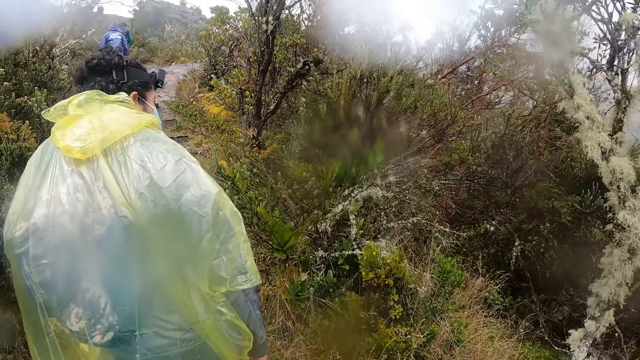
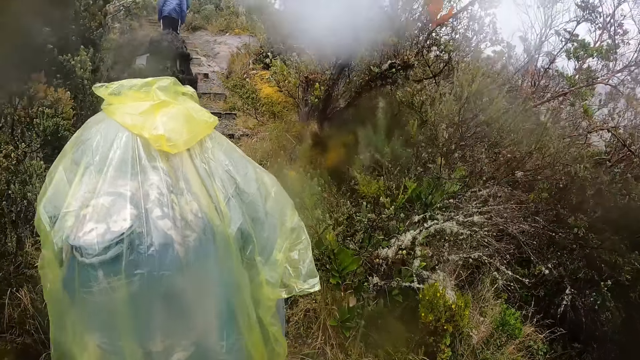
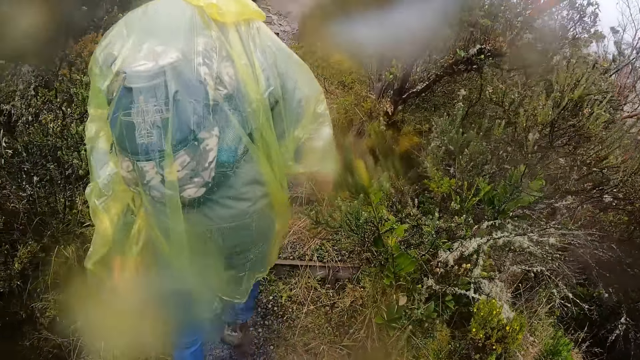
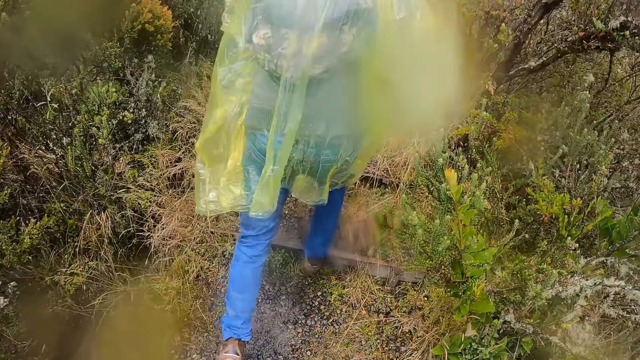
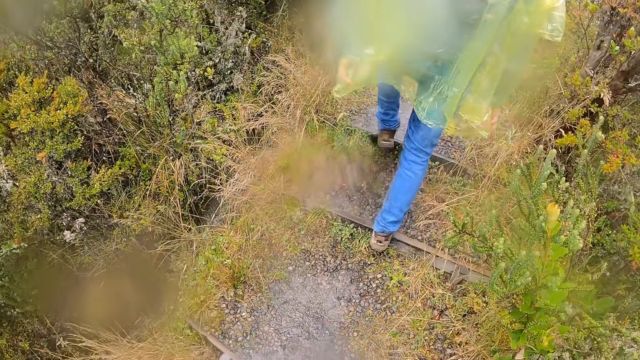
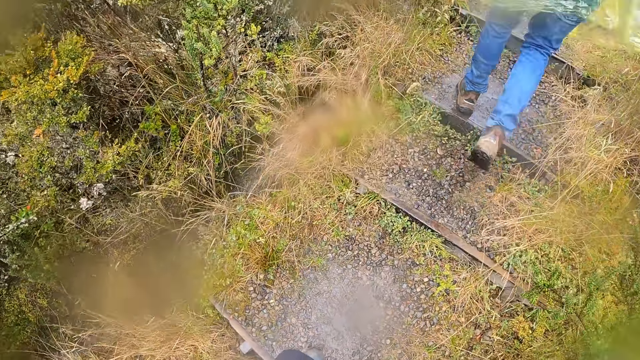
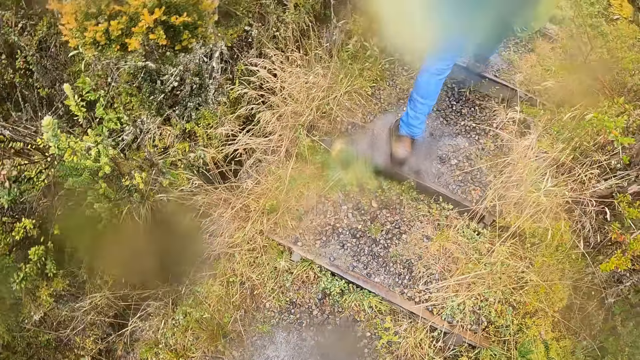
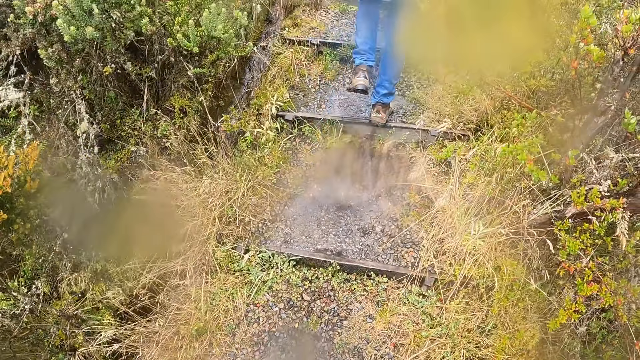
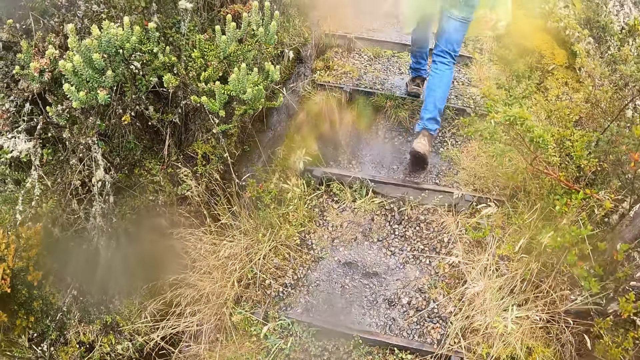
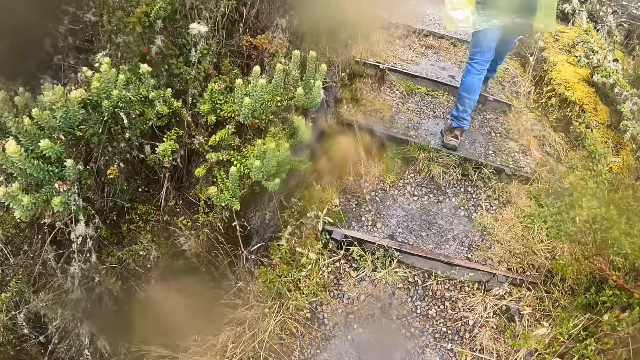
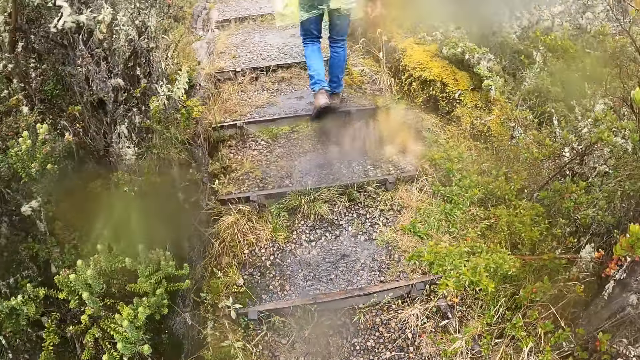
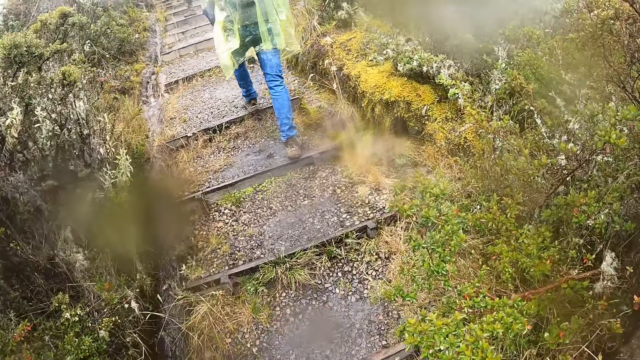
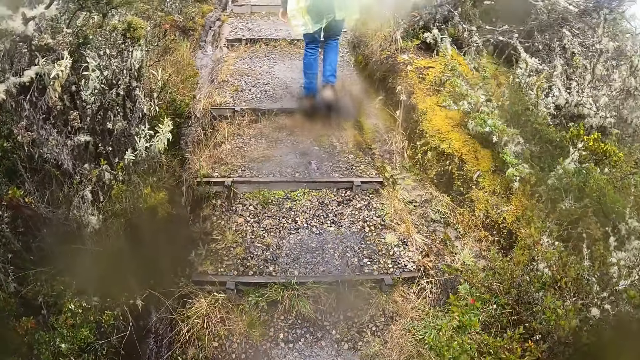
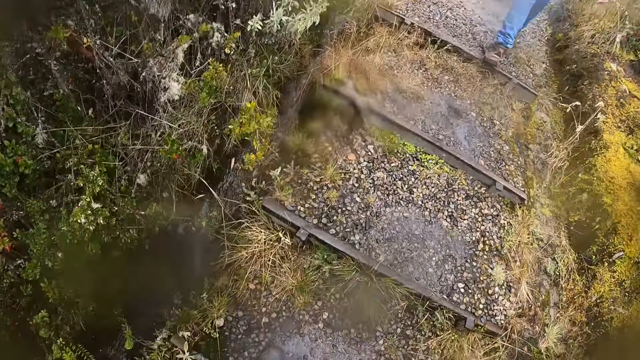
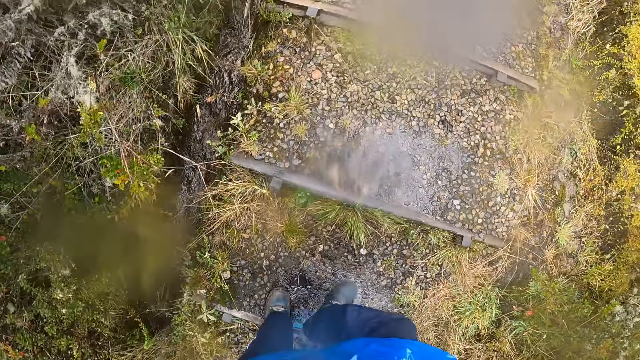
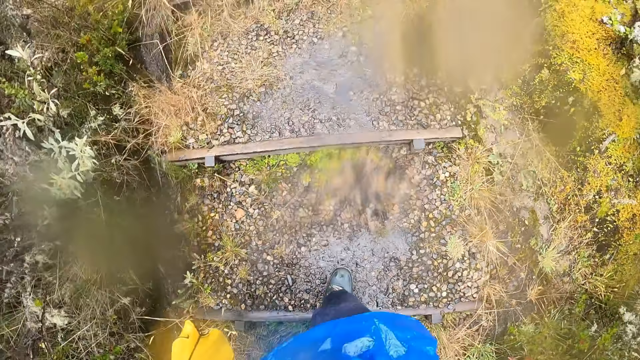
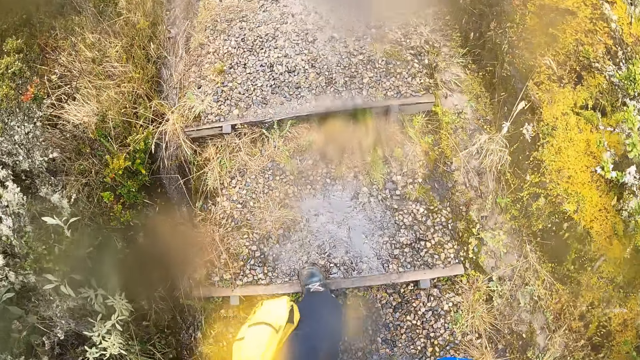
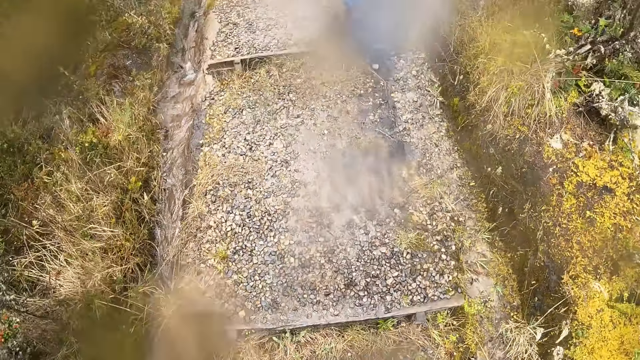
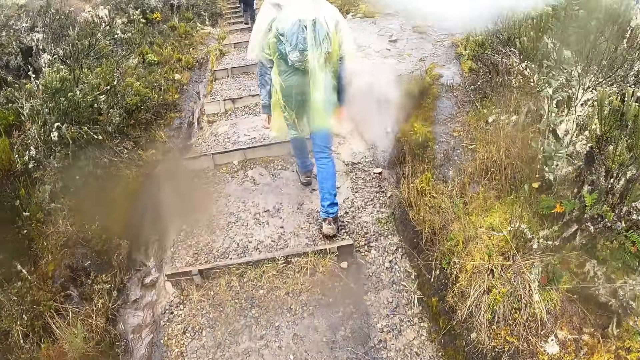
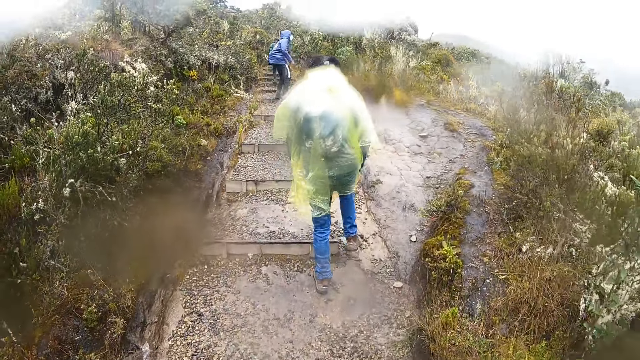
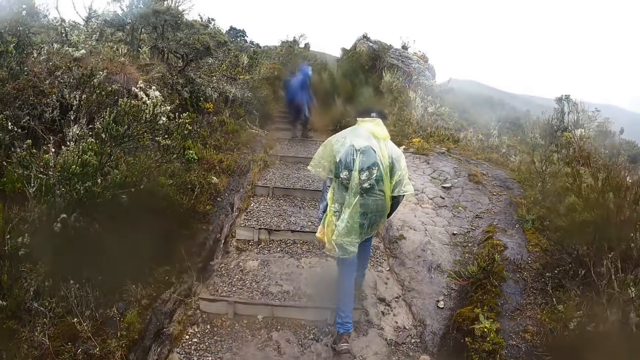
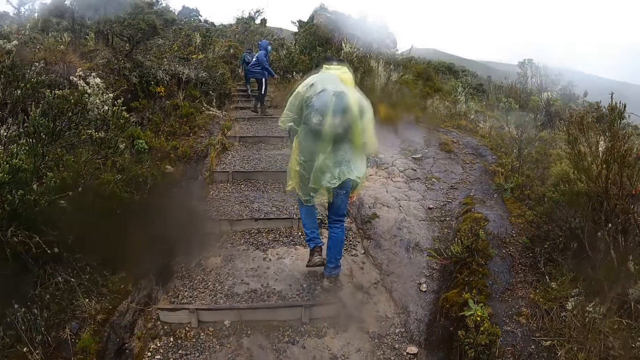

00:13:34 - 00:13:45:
The man walks on the rail track.

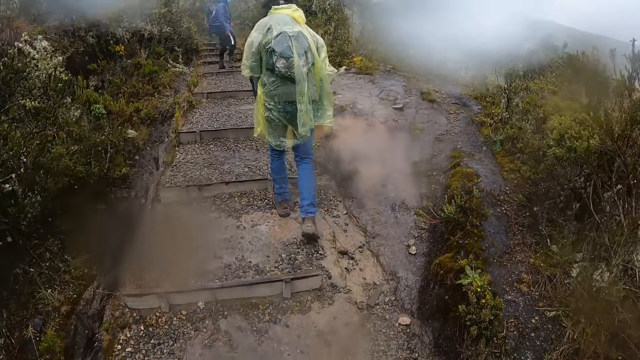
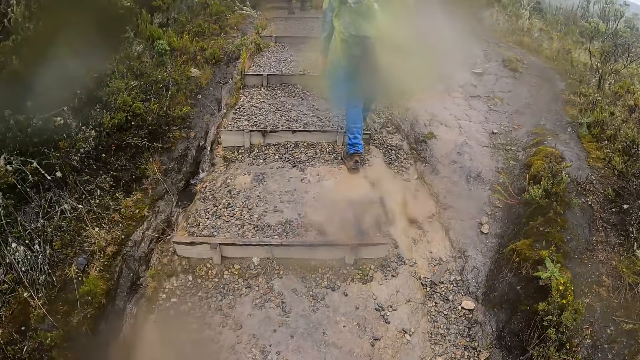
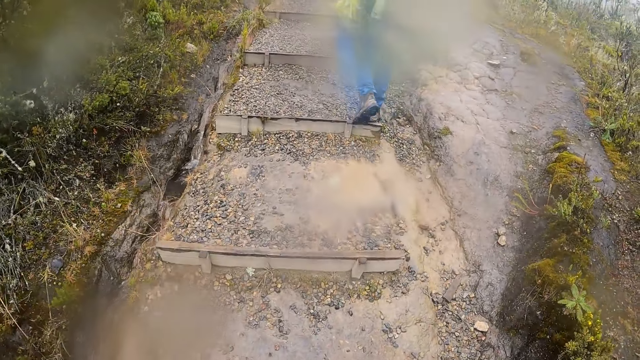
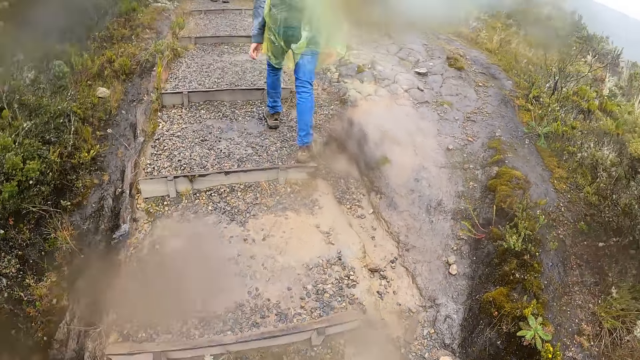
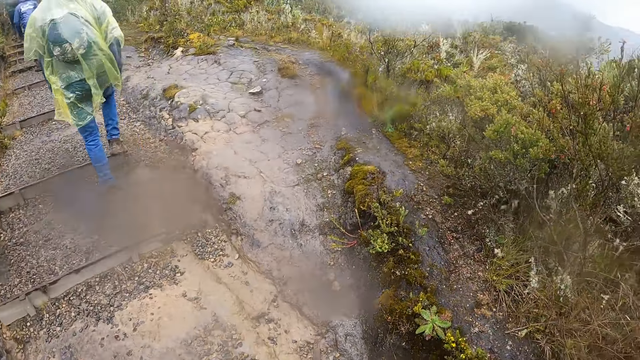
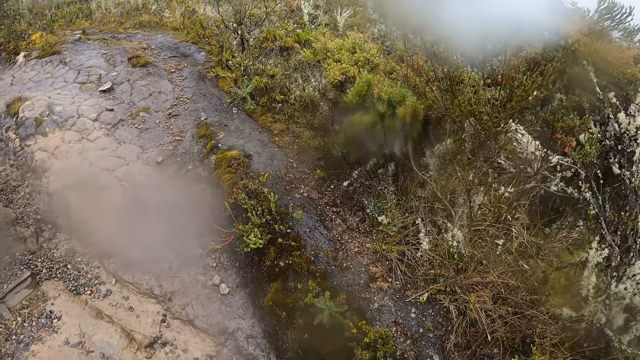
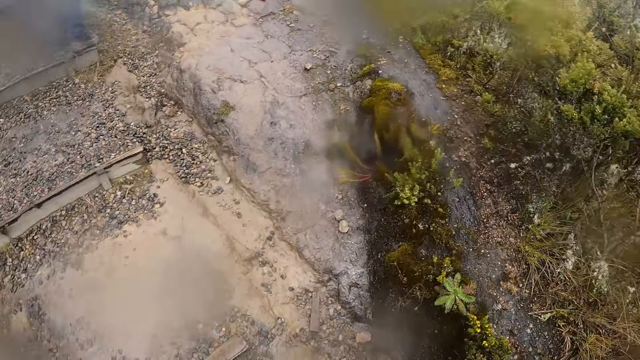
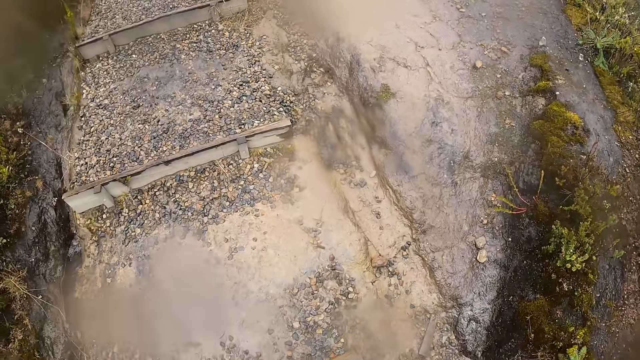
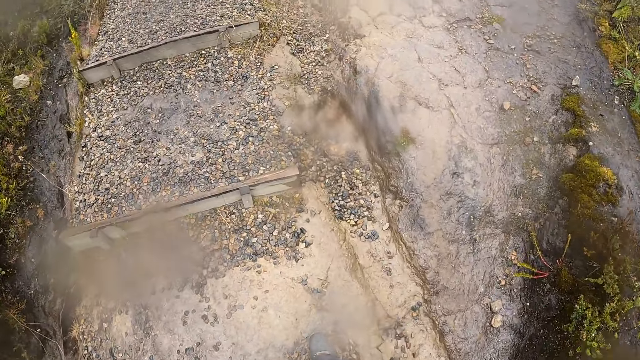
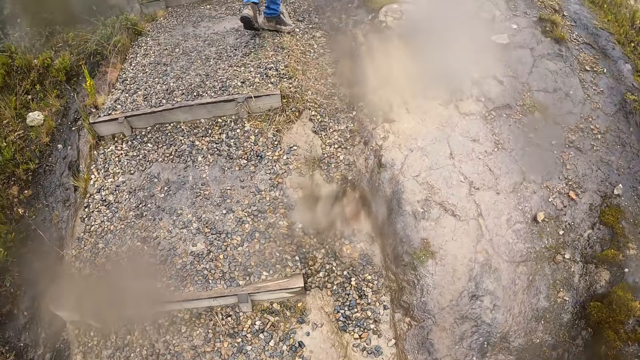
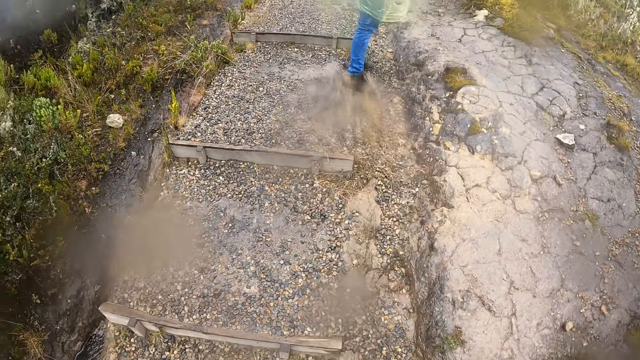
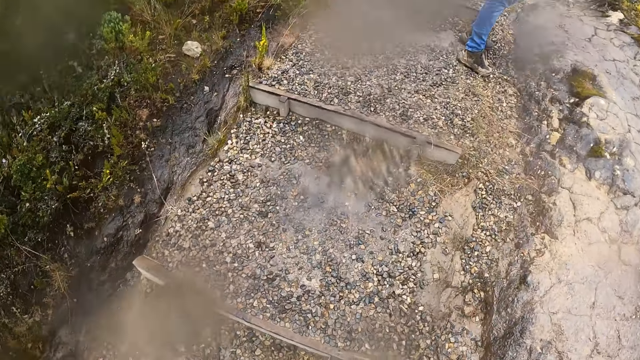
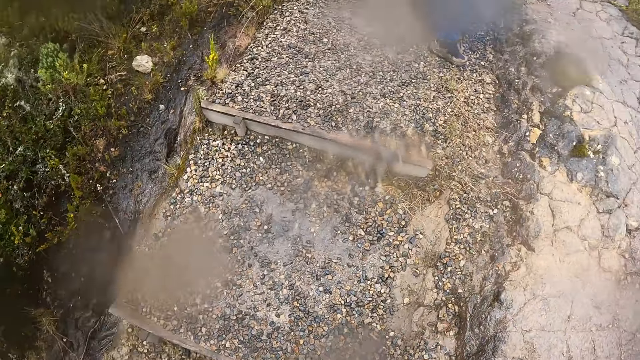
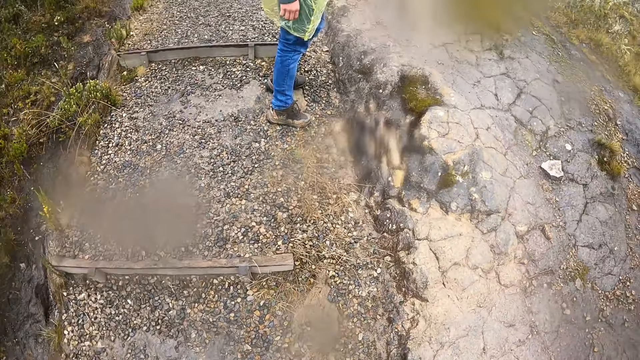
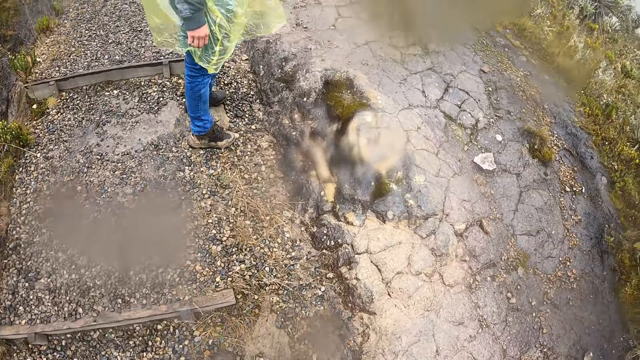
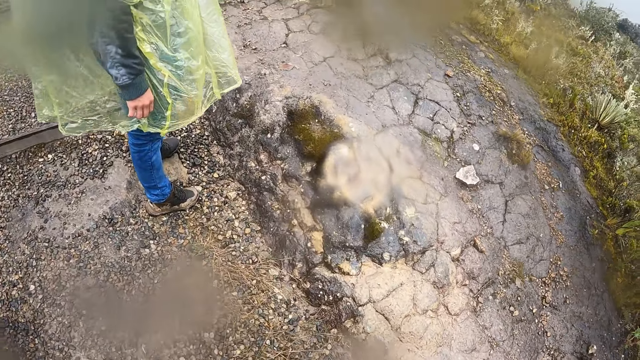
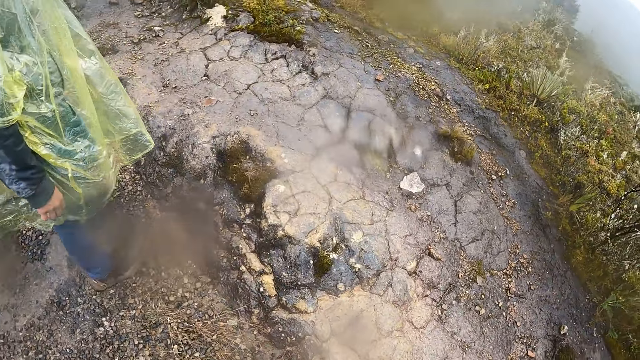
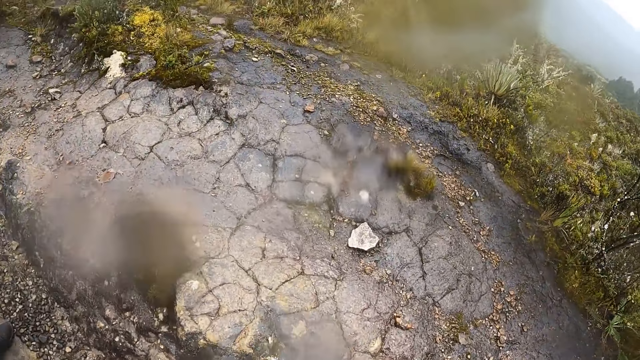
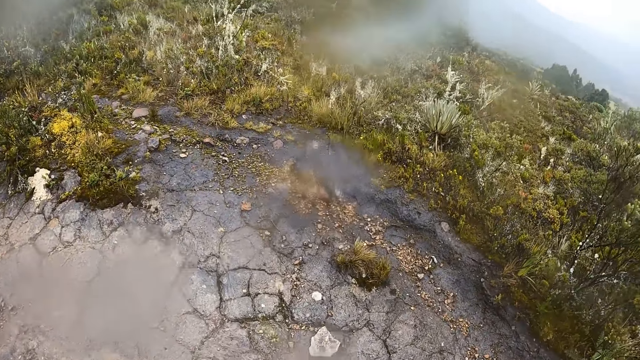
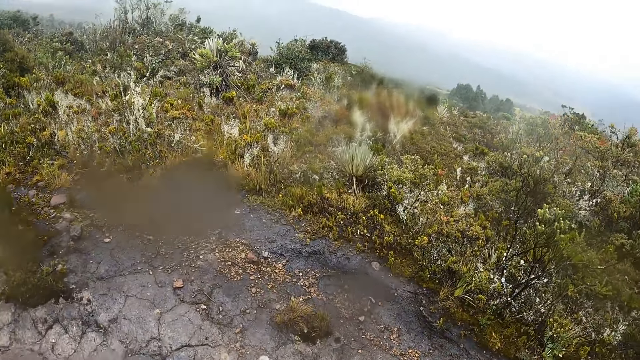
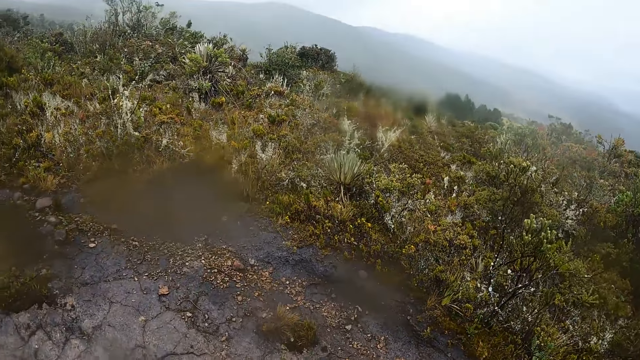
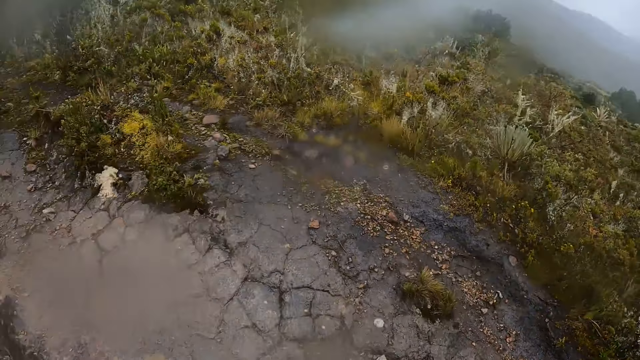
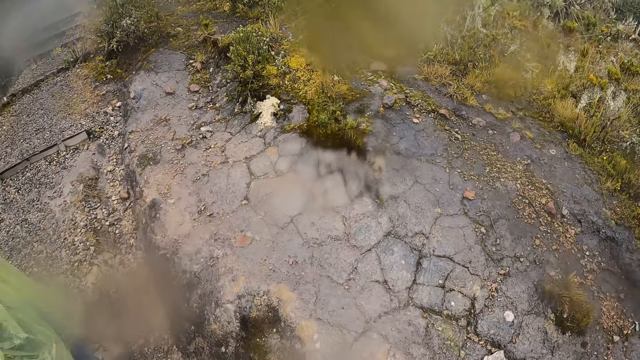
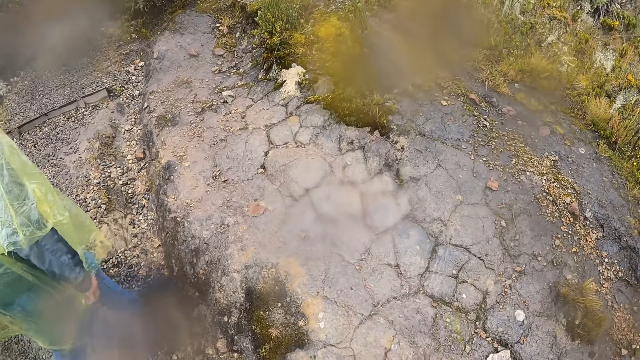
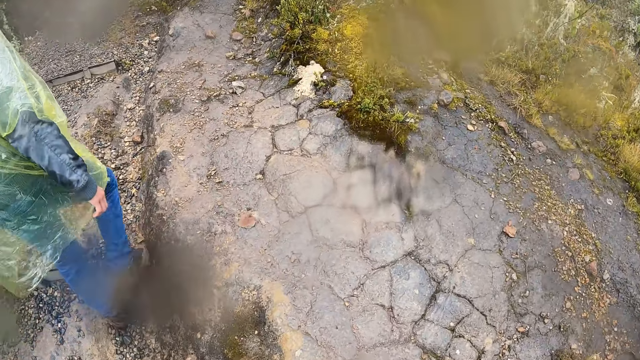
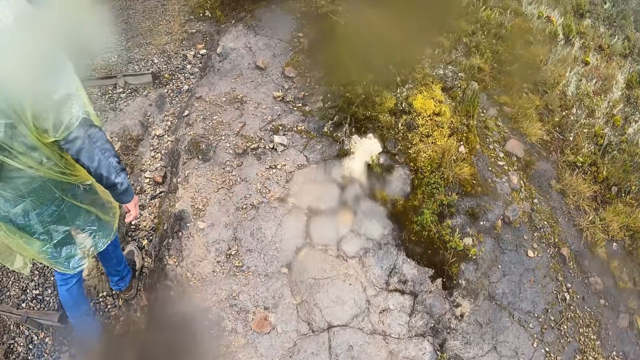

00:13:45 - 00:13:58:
The camera wearer looks around. They climb the stairs. They look around.
